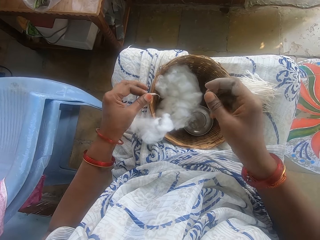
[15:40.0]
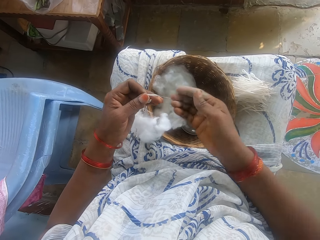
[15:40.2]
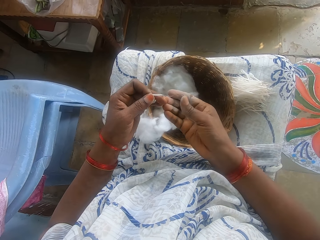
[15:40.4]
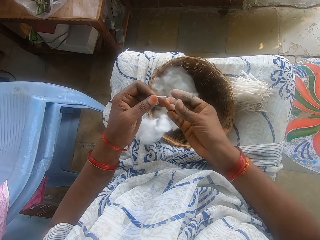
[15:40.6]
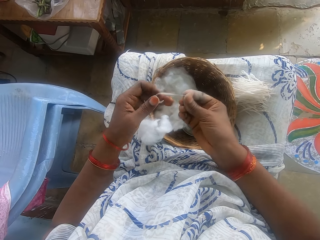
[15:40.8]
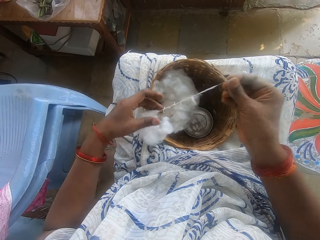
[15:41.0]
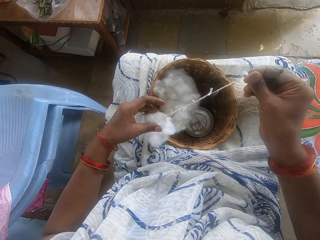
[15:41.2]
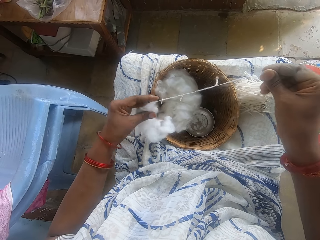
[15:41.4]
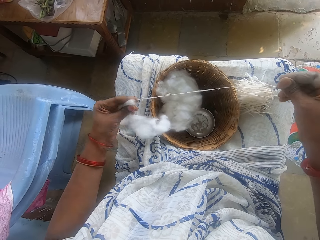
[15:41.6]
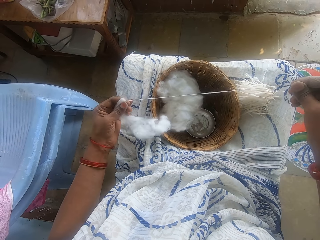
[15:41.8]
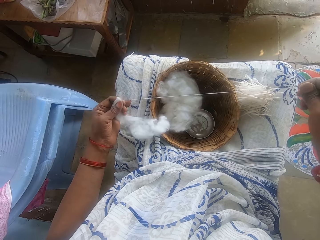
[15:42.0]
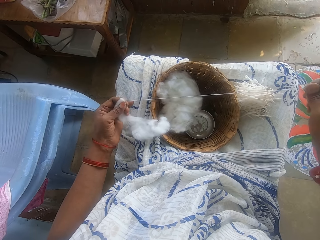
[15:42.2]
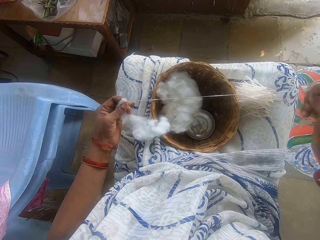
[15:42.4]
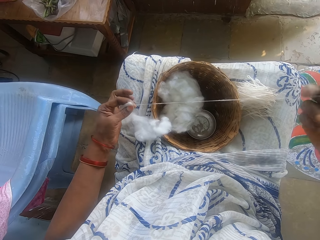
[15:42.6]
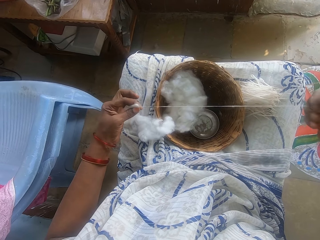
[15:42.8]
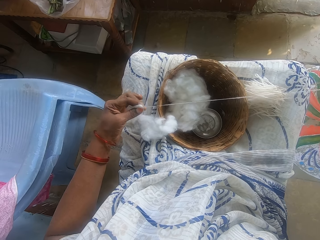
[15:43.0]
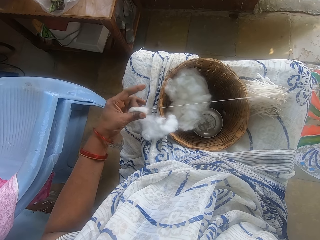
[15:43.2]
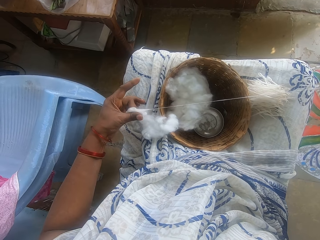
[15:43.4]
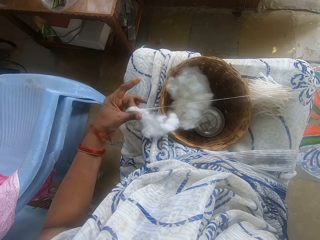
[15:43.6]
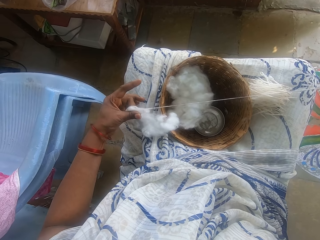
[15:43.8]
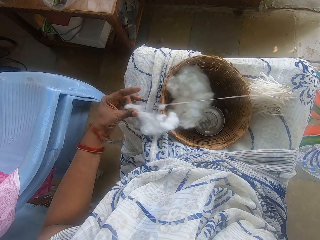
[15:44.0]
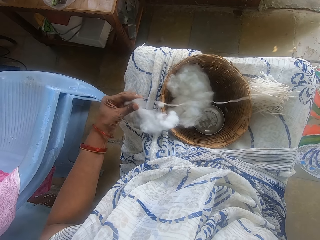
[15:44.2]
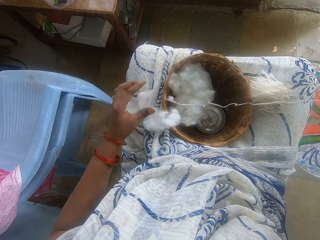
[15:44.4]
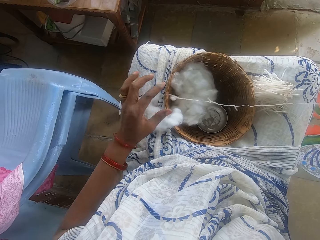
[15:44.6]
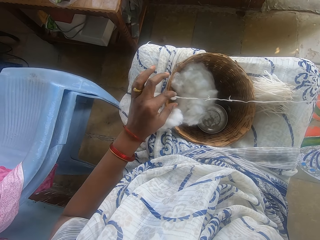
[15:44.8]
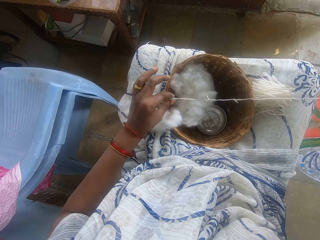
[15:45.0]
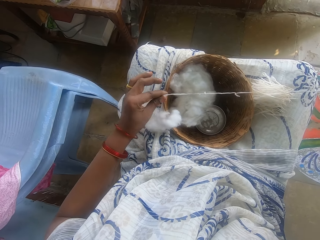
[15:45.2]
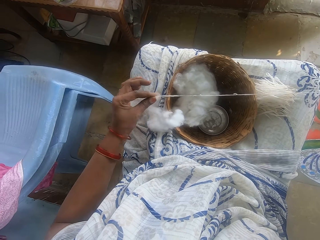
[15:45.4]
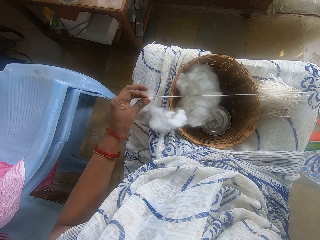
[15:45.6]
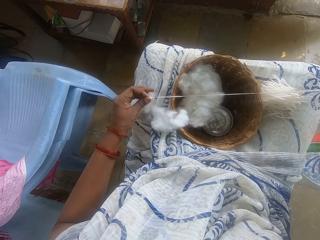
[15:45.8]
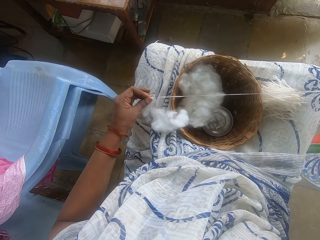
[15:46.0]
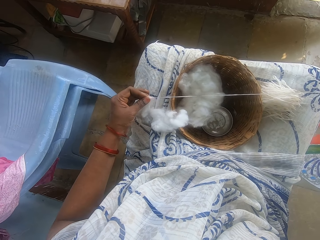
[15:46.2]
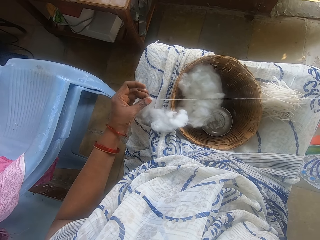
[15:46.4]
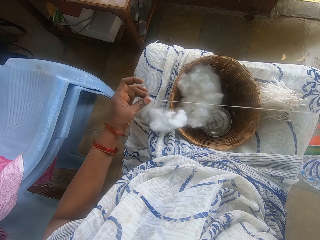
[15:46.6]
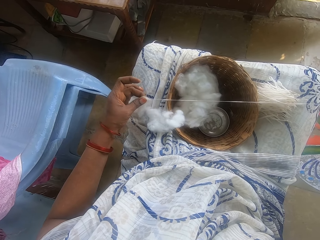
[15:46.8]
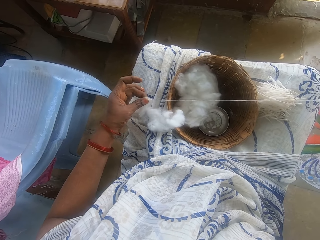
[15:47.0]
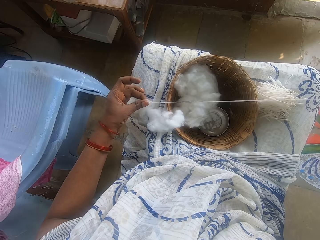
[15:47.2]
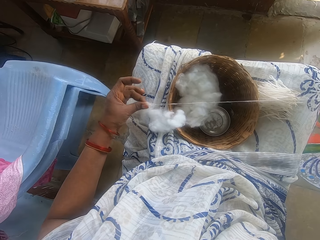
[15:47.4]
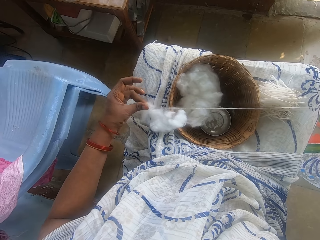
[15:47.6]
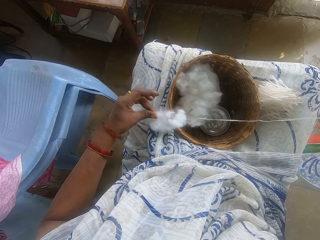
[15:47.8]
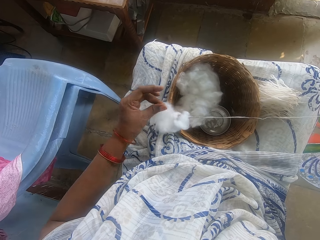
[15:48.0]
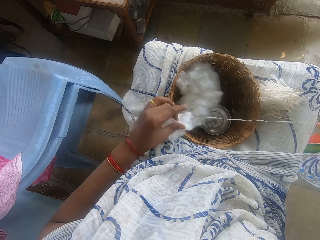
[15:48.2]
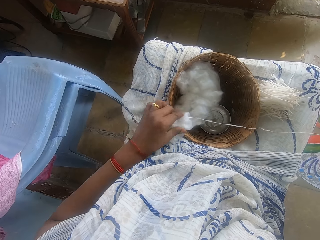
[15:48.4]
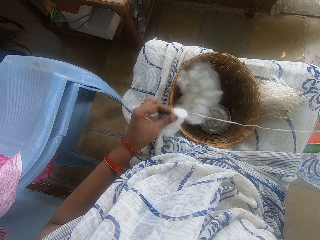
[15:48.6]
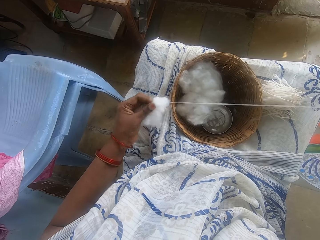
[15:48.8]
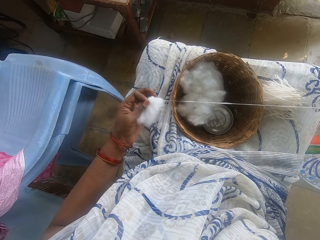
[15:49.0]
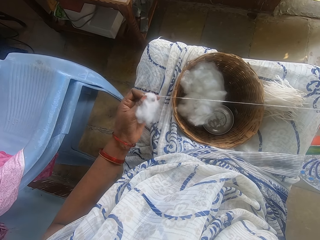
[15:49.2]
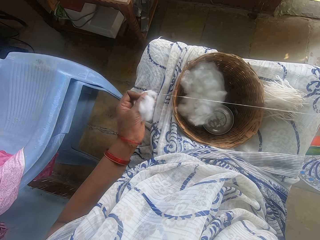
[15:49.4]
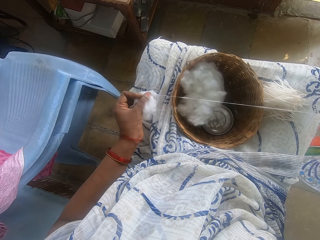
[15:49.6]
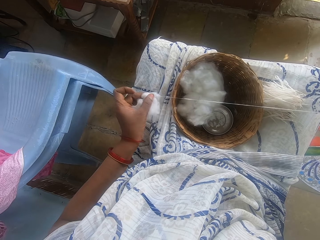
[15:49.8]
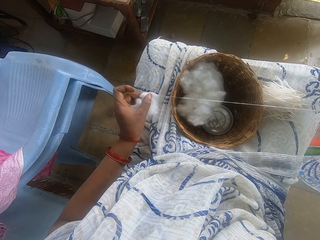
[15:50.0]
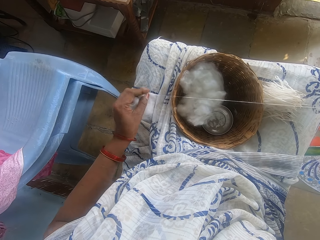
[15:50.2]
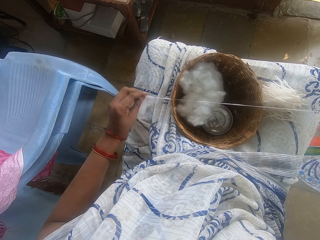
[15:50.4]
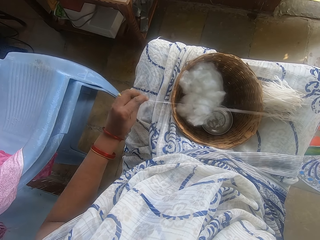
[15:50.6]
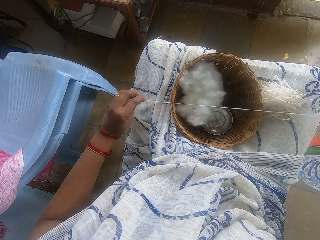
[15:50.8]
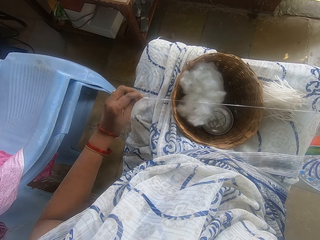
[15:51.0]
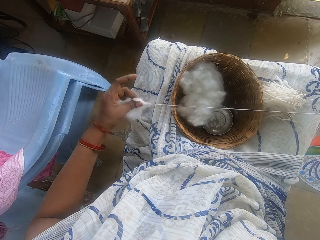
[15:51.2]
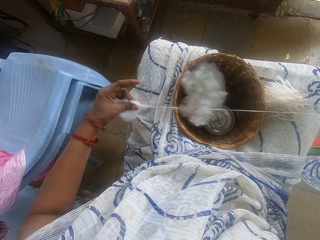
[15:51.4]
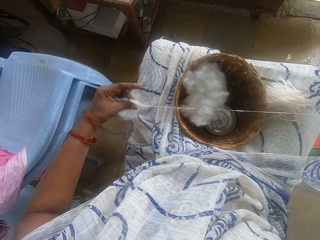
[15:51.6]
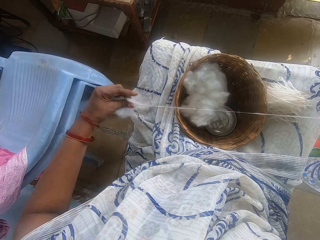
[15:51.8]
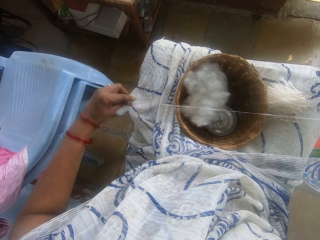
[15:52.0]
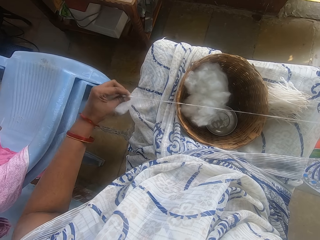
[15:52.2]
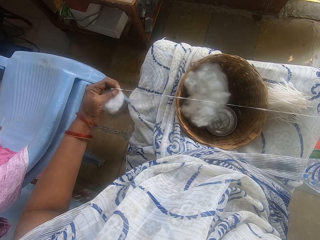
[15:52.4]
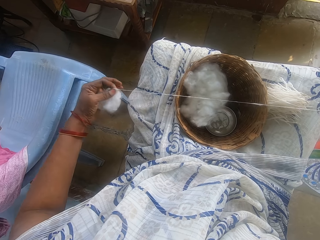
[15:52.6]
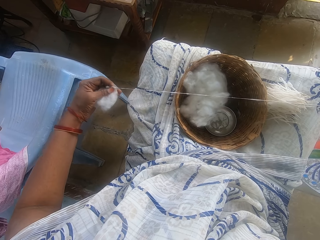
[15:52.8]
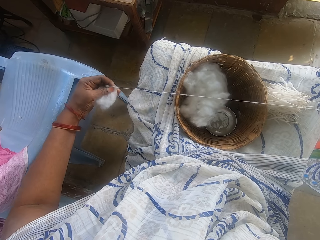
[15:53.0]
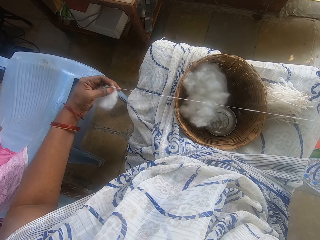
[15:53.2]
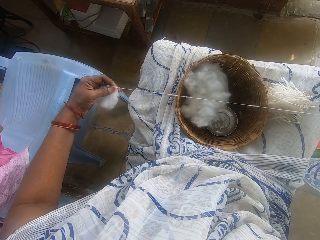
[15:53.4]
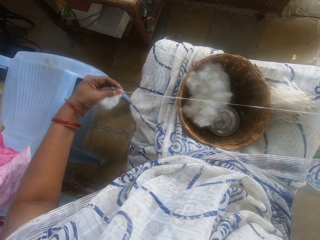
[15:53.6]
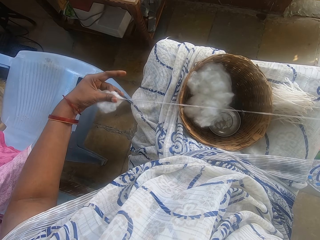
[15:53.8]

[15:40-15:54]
The camera wearer picks up the cotton string. They switch the cotton string to the other hand. They pull the cotton string. They pull the cotton. They pull the cotton string. They pull the cotton. They pull the cotton string.

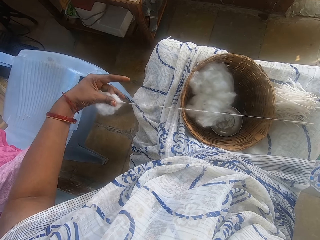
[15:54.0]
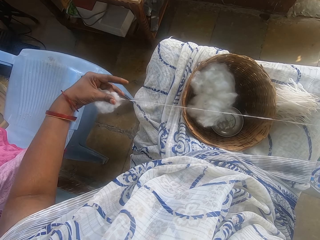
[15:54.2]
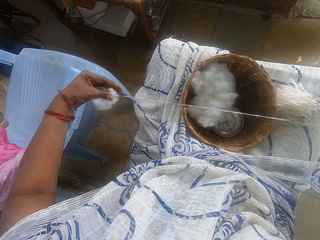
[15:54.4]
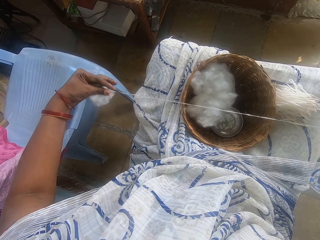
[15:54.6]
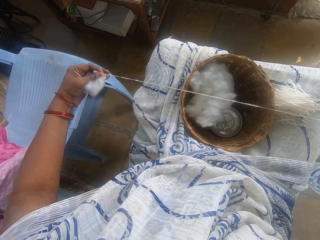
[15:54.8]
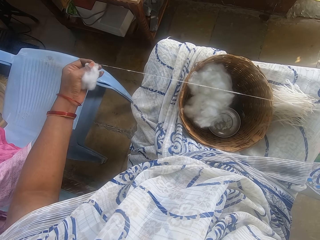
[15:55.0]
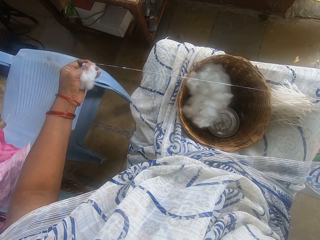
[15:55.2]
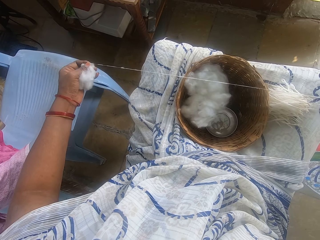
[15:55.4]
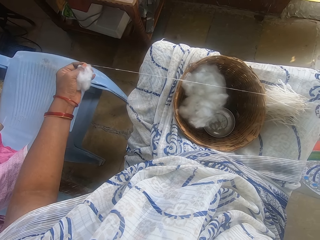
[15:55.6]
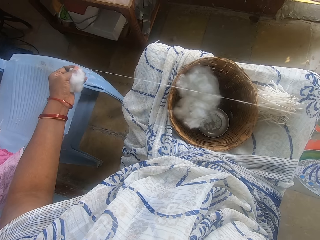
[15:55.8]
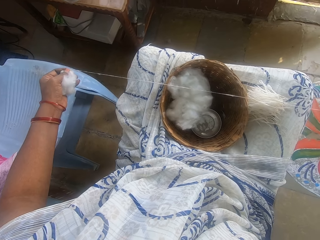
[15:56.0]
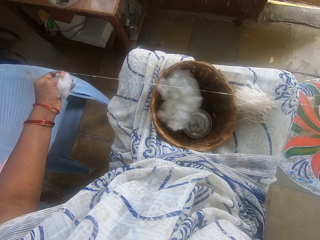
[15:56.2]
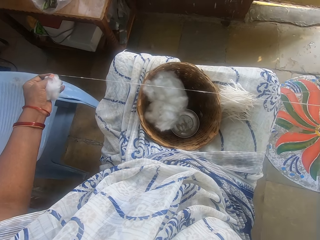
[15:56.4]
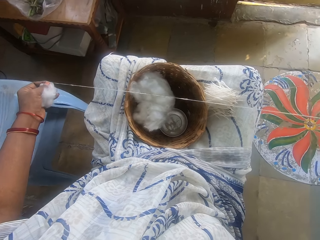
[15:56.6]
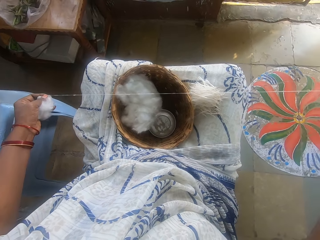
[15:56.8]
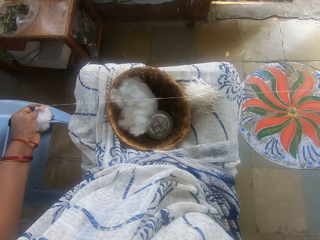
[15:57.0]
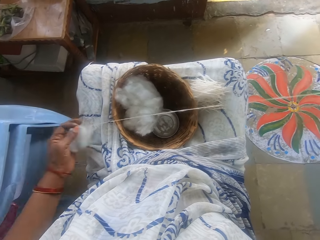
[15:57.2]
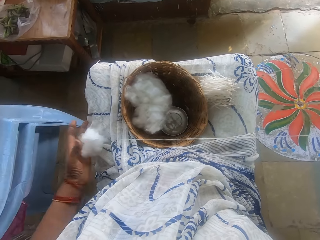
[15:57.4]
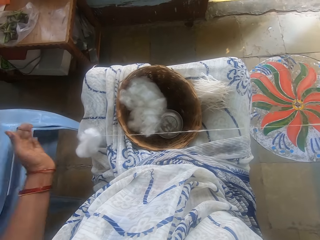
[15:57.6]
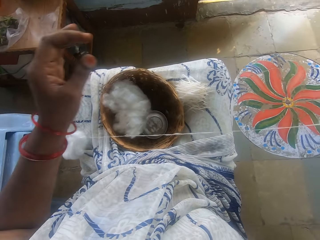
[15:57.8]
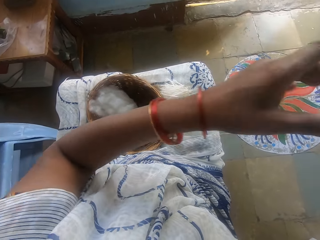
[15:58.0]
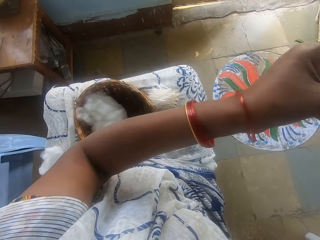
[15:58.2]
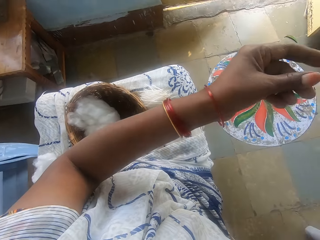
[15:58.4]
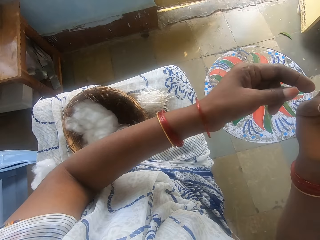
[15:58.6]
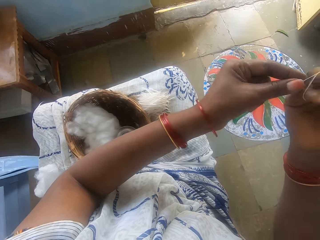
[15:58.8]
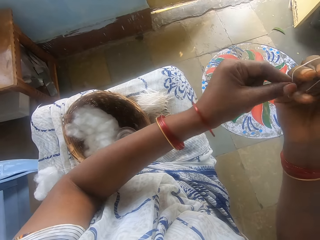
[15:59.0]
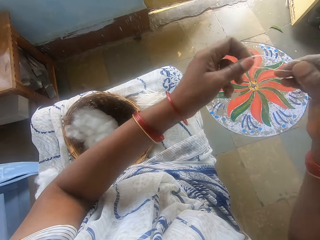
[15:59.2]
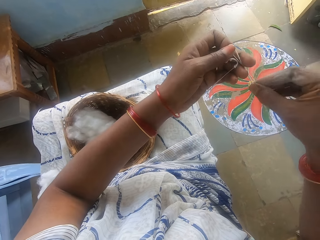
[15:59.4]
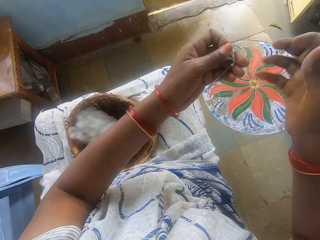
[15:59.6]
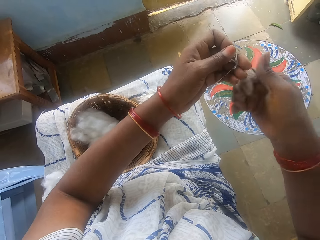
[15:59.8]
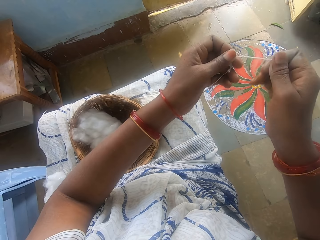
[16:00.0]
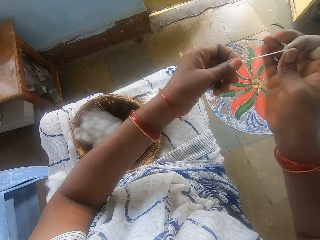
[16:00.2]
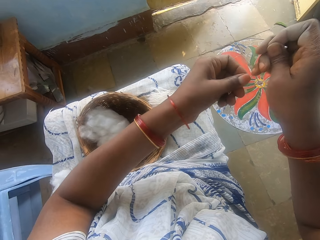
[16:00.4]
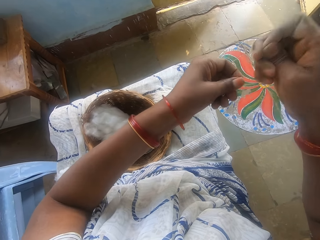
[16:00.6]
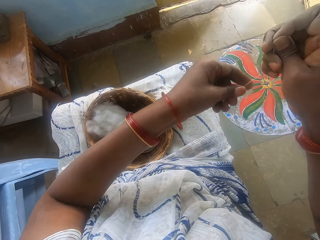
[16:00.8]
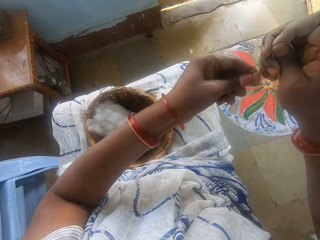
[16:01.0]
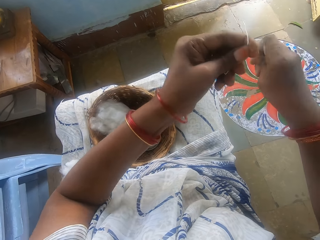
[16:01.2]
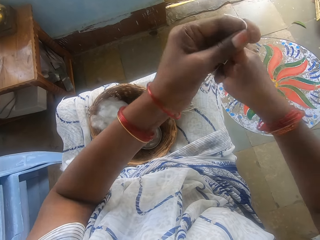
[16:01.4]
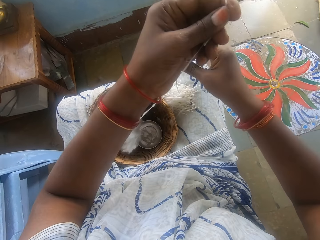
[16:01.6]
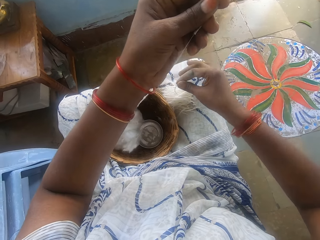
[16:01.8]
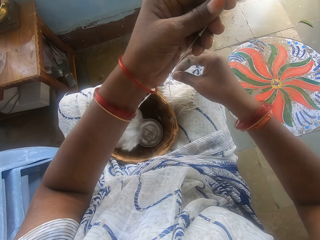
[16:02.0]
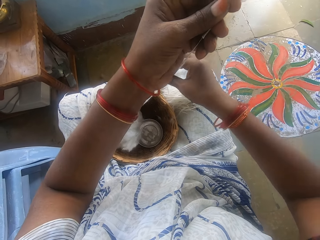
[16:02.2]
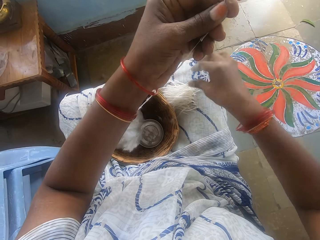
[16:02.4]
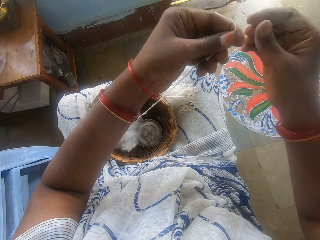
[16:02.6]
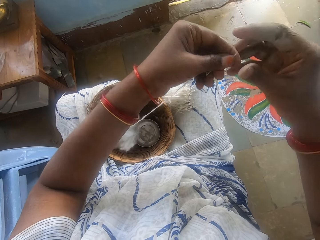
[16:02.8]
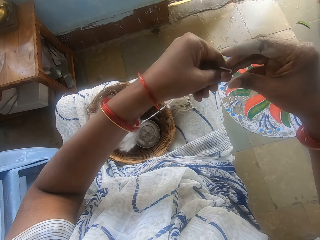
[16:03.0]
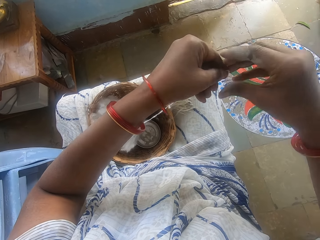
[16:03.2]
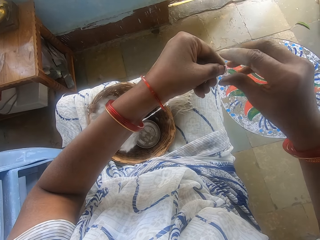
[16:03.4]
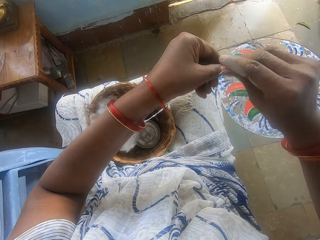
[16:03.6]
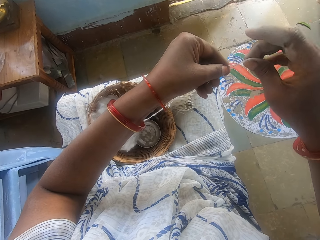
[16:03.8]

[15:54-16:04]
The camera wearer drops the cotton. She rolls the cotton strip round her right hand with her left hand. She pulls the cotton string off her hand. She pulls the cotton string off her hand again. She pulls her hand off the cotton string. She cuts the cotton strip with her right hand. She places the cut strip on her leg.
